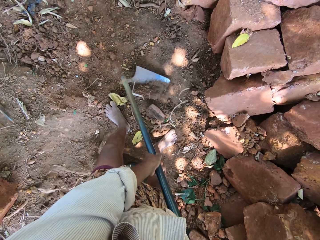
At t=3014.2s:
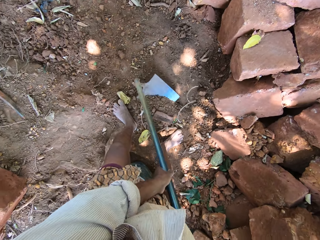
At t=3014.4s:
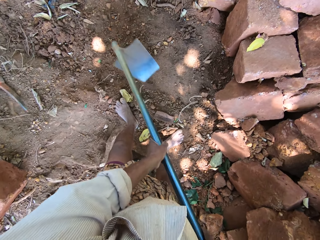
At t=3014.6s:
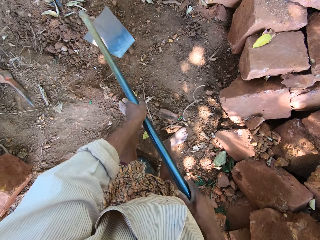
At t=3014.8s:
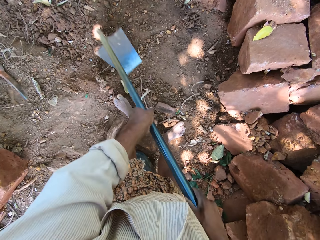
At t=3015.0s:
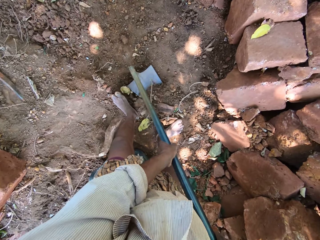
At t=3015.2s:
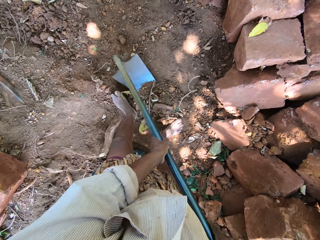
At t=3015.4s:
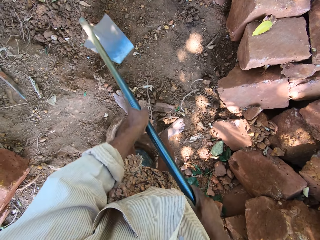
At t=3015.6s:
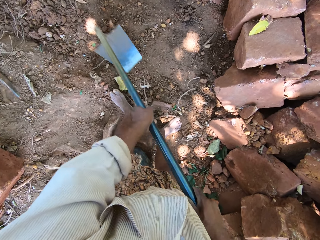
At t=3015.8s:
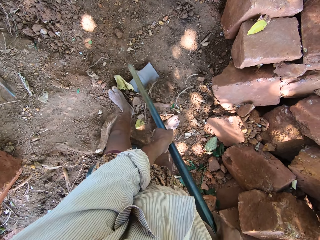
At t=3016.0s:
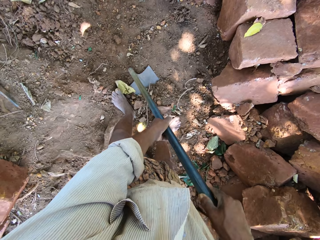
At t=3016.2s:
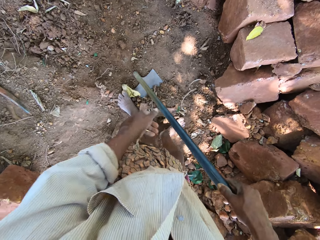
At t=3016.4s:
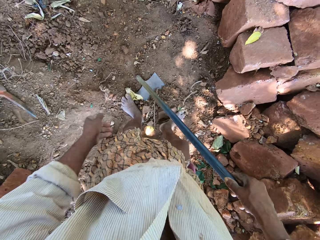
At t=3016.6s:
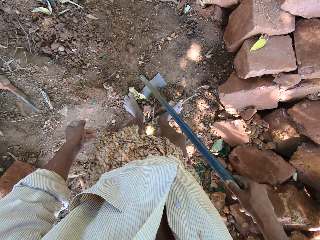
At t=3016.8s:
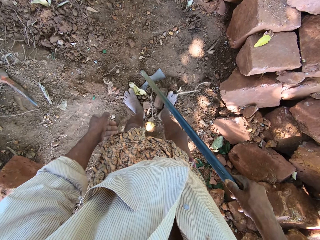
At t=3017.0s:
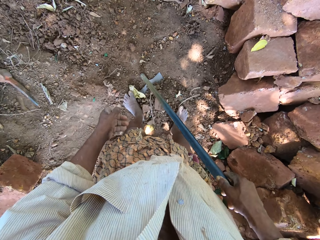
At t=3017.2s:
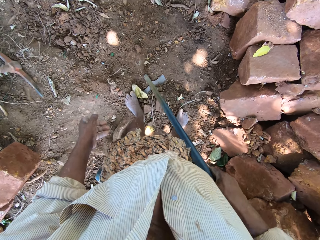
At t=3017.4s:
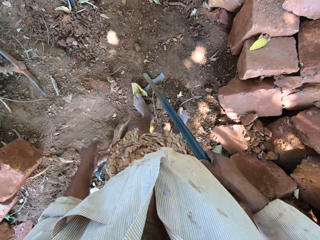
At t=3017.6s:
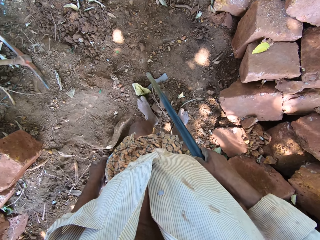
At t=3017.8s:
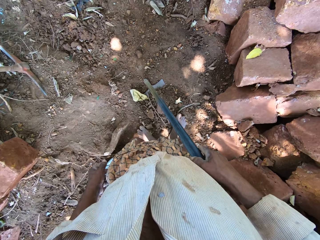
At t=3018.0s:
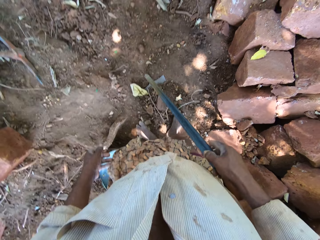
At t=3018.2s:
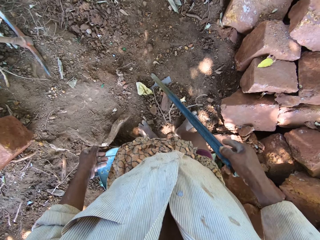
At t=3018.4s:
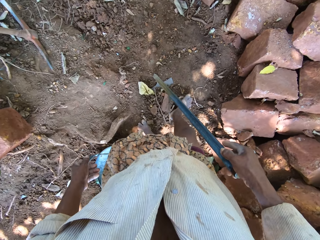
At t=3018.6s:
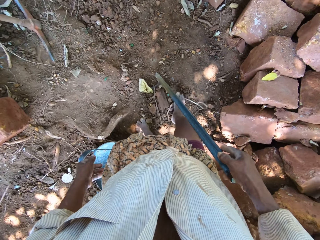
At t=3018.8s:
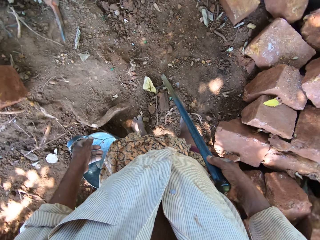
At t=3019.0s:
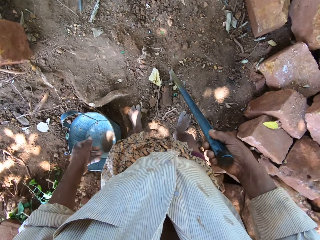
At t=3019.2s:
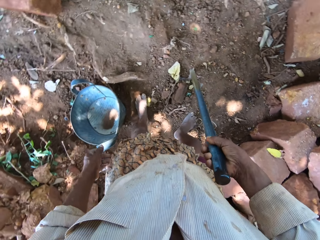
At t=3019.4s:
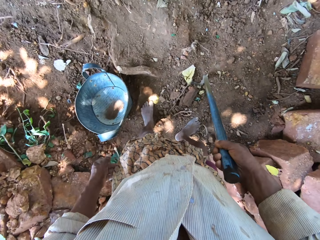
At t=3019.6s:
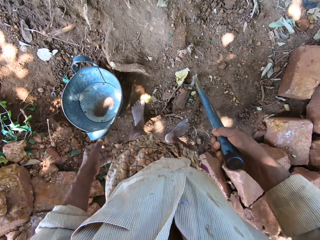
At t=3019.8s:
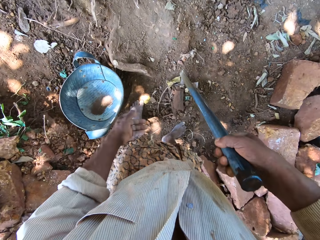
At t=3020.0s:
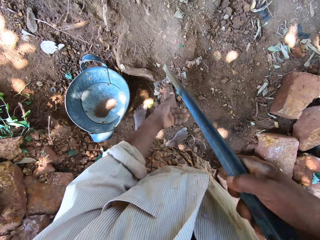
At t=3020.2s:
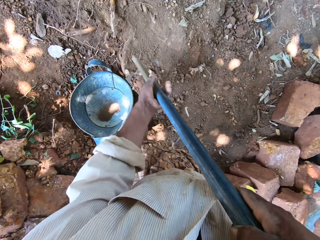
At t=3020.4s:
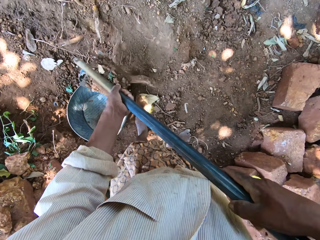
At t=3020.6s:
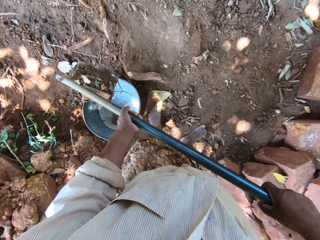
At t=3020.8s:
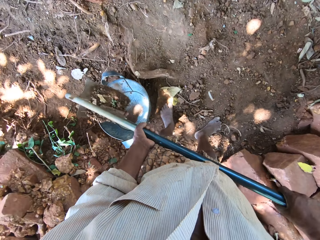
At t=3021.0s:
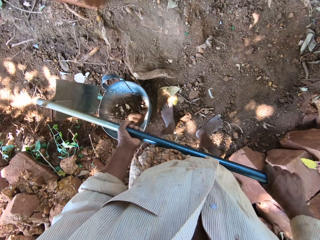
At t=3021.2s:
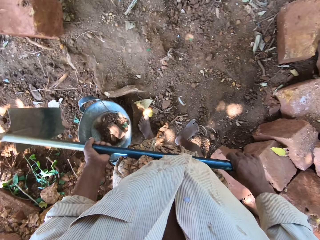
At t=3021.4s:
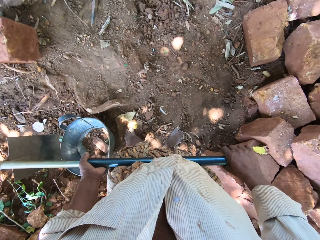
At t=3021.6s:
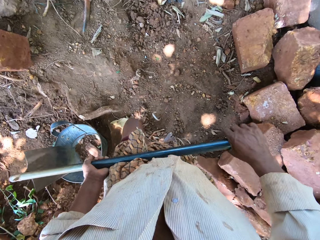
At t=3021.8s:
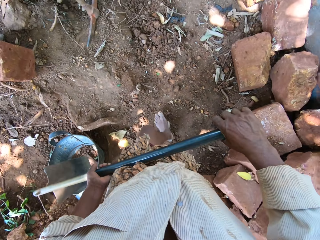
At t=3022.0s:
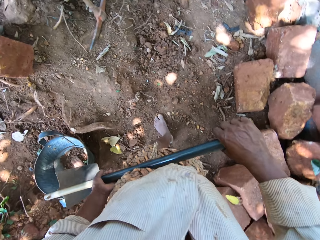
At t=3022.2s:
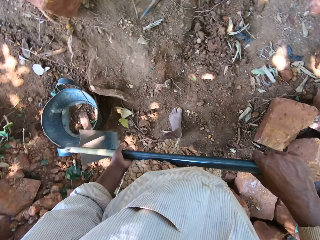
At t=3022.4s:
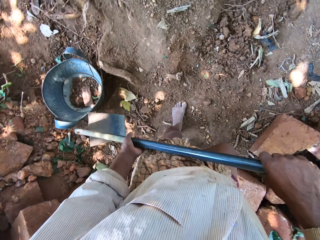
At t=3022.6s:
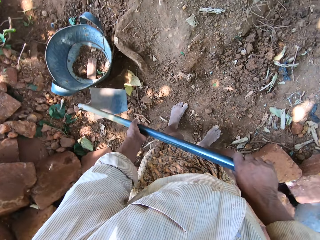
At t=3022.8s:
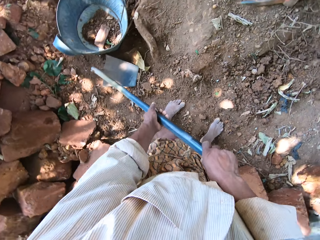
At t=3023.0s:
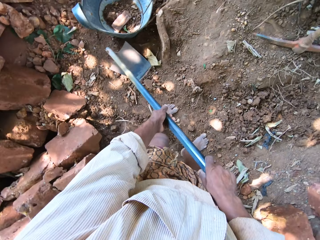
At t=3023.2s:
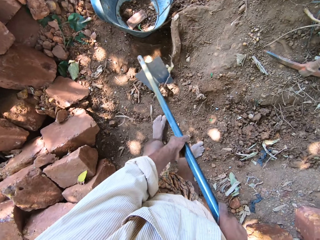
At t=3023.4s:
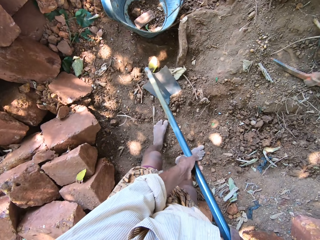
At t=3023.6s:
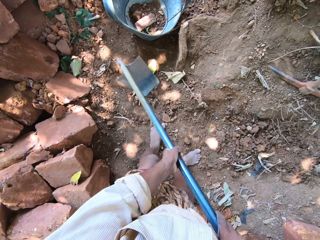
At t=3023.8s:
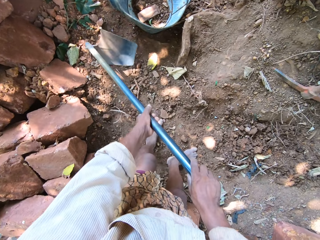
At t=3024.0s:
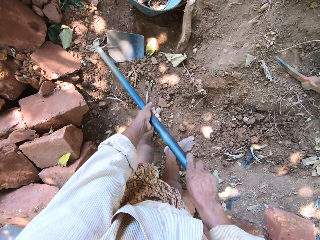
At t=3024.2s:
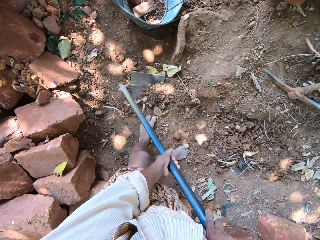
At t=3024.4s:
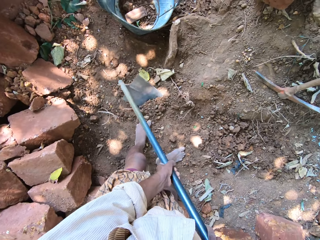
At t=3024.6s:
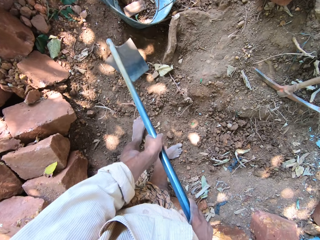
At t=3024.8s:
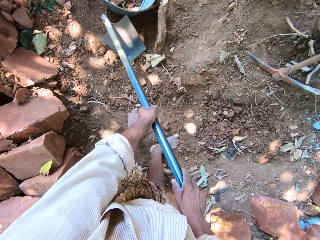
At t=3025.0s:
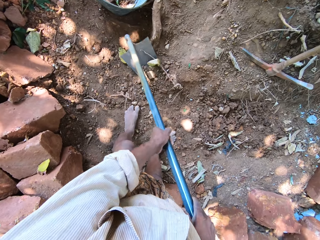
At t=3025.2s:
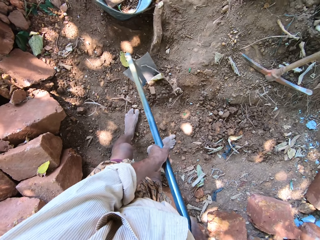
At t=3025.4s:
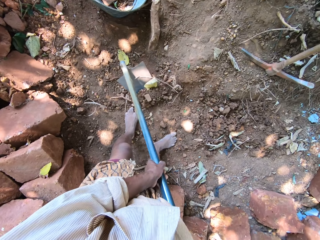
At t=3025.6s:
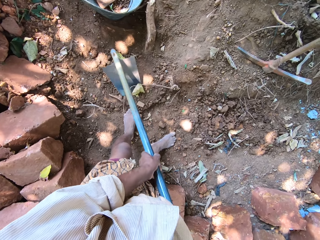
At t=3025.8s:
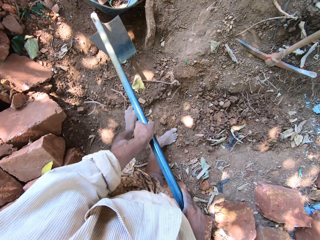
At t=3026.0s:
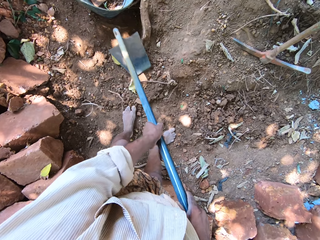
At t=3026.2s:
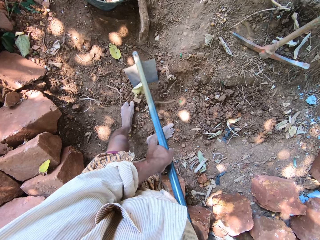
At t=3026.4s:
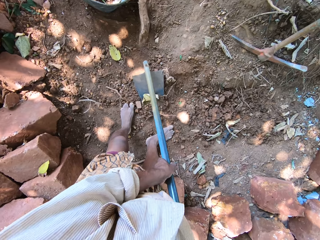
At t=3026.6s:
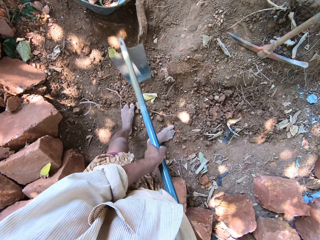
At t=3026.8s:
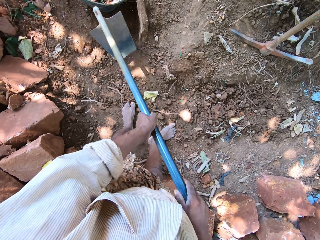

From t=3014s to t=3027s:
The camera wearer packs the sand on the hoe in his right hand with both legs. He picks the hoe from the ground with his right hand. He pours the sand in the container with the hoe in both hands. He packs sand from the ground with the hoe in both hands.

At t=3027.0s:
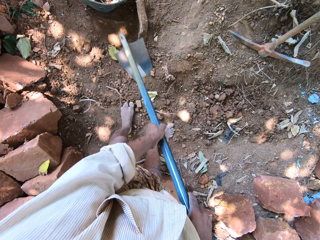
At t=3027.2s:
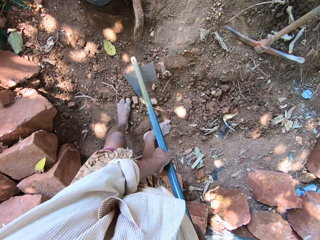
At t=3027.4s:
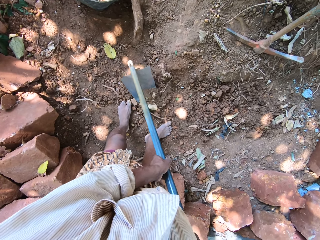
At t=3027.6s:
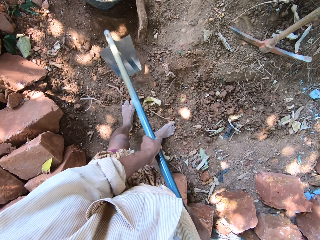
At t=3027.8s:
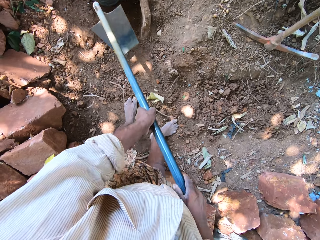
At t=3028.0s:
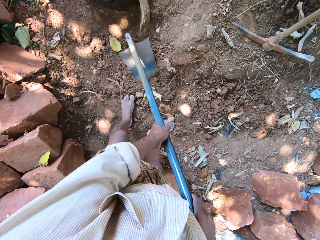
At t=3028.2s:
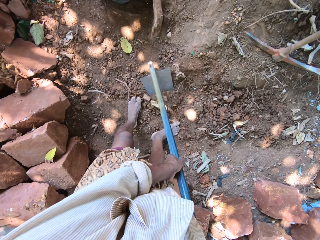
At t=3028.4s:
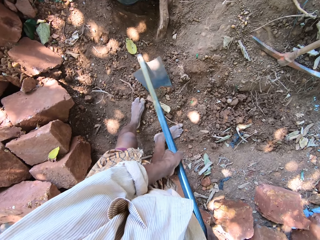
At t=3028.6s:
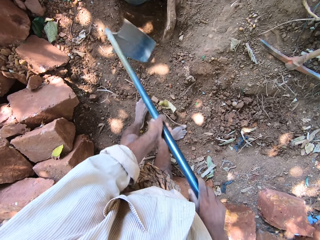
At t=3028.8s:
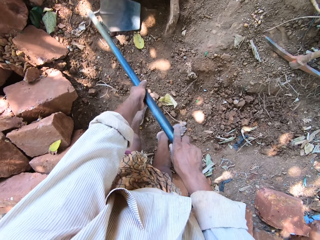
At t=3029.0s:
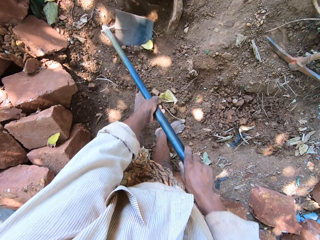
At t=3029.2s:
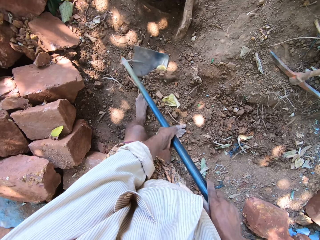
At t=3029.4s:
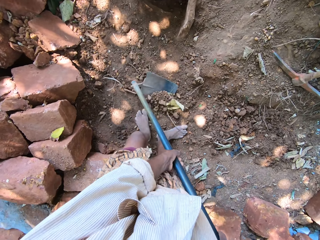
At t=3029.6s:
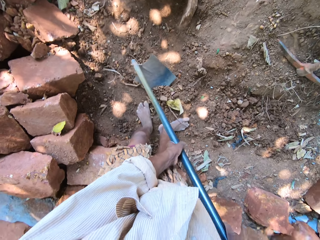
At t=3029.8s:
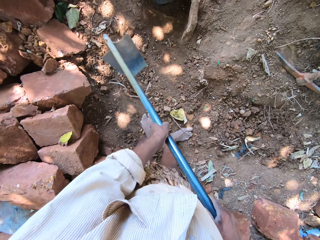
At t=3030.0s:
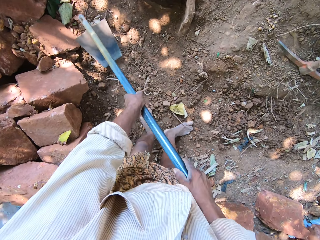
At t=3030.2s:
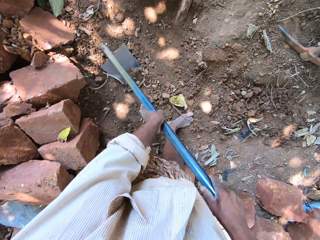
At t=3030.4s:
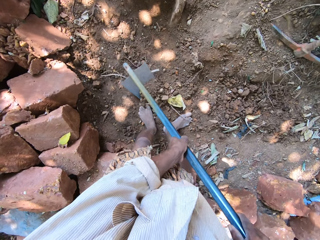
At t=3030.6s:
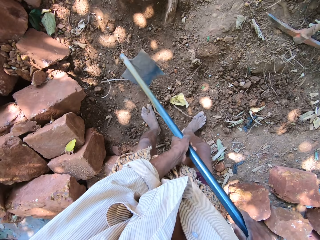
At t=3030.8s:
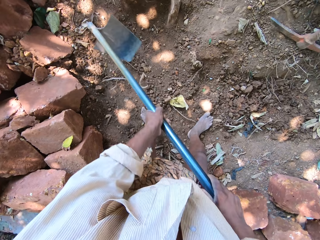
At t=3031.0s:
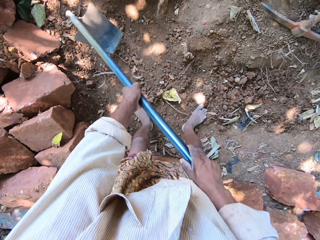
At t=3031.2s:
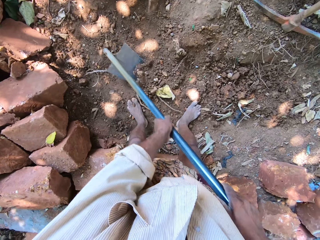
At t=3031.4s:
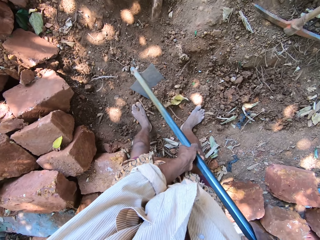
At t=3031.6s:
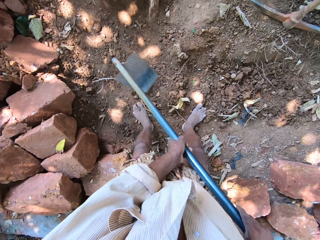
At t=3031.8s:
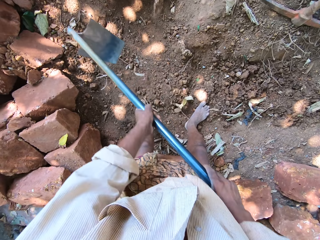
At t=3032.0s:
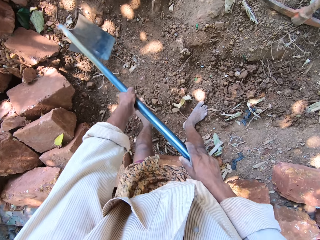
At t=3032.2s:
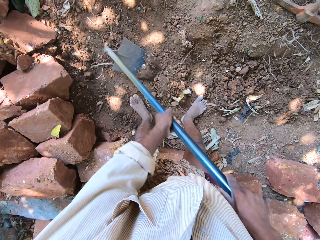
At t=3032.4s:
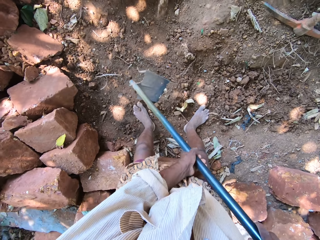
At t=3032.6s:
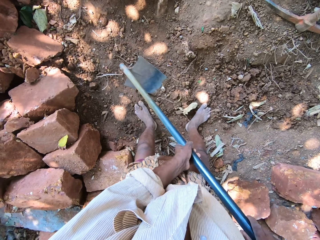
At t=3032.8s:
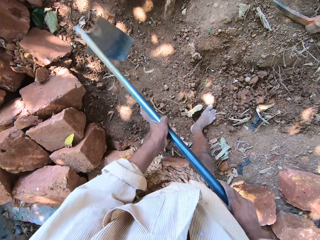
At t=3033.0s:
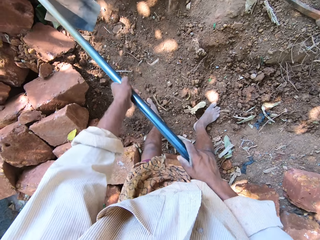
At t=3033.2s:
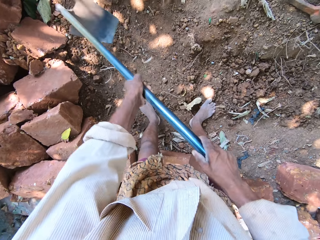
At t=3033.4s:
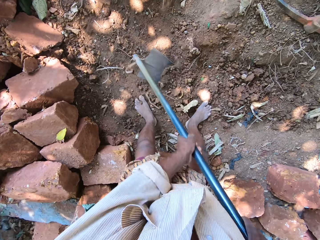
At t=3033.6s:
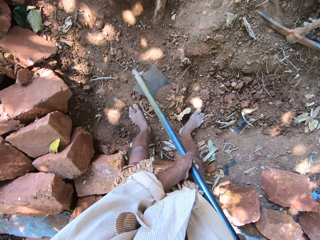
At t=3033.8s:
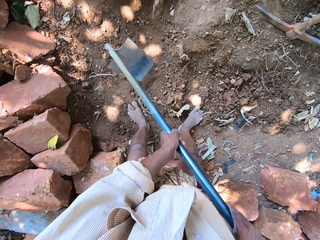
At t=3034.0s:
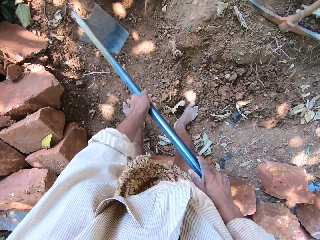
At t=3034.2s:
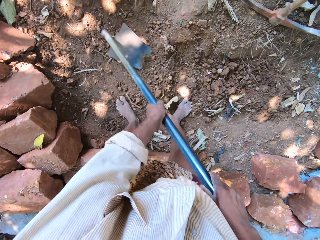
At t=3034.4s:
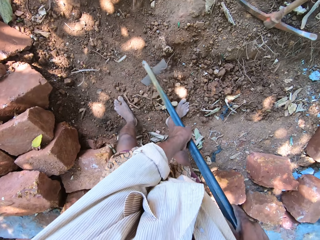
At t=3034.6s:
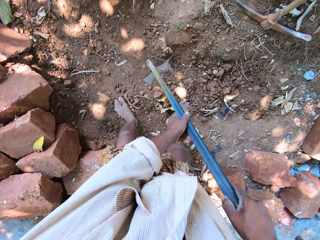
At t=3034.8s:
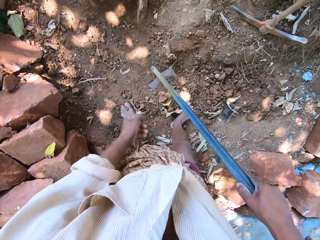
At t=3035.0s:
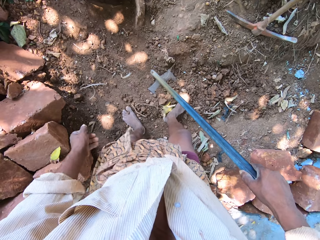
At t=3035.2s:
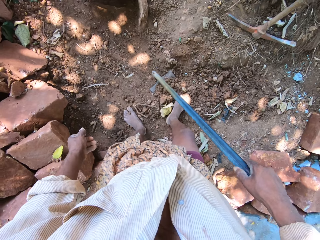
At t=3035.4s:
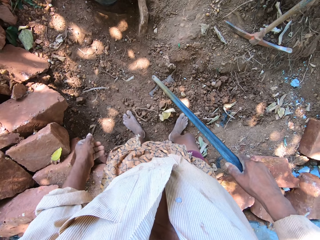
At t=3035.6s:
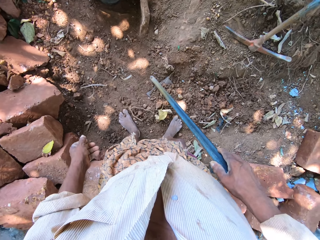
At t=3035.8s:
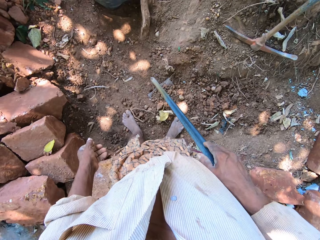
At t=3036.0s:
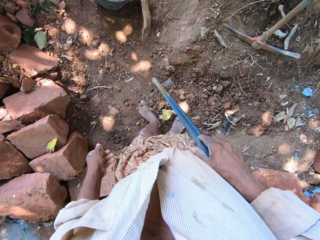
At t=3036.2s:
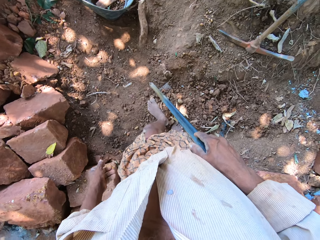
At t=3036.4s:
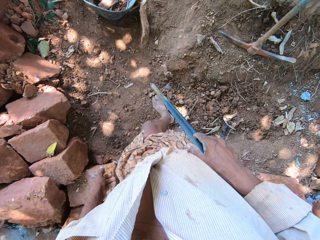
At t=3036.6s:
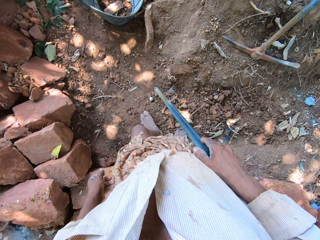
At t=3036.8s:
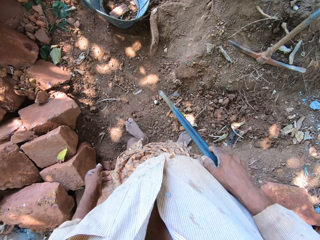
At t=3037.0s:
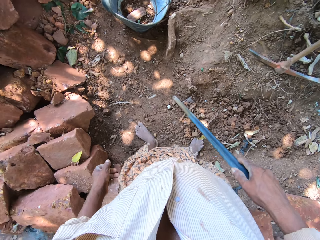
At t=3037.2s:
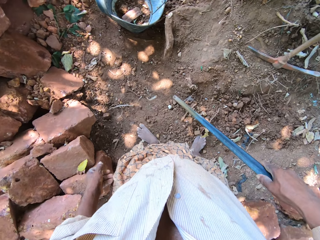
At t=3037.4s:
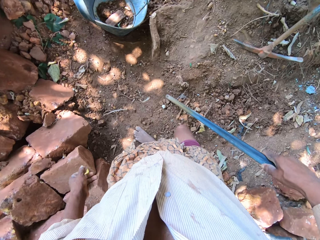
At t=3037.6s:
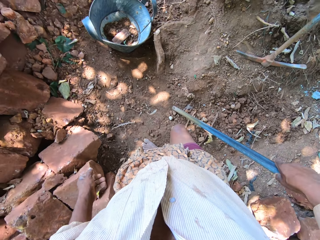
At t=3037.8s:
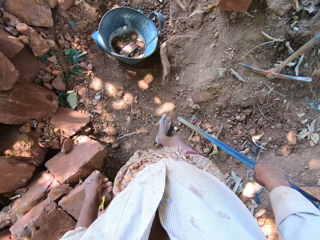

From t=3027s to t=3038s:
The camera wearer packs the sand on the hoe in his right hand with both legs.
